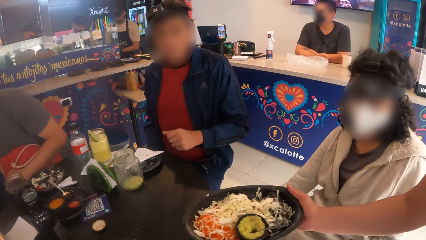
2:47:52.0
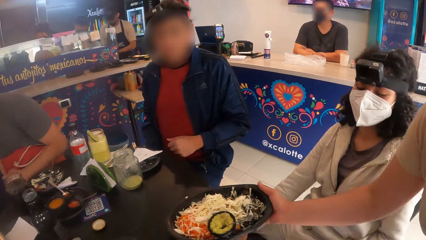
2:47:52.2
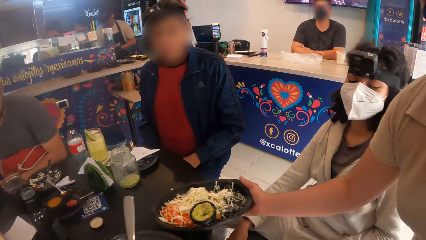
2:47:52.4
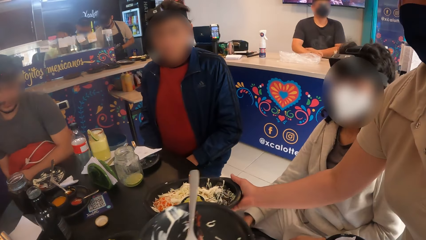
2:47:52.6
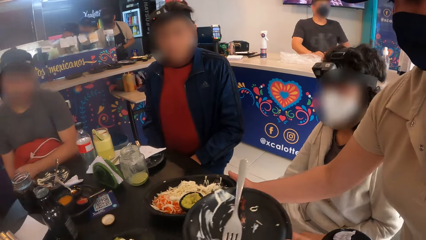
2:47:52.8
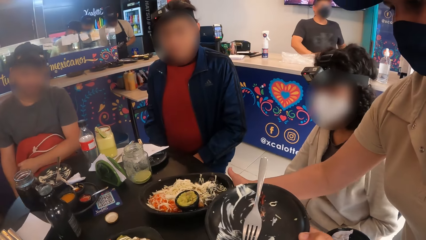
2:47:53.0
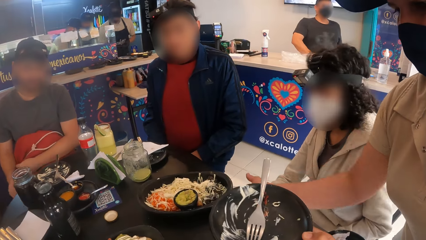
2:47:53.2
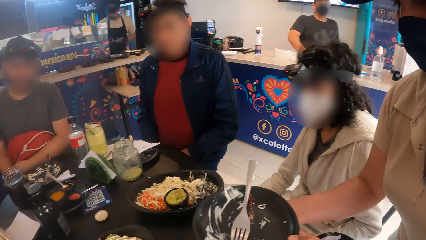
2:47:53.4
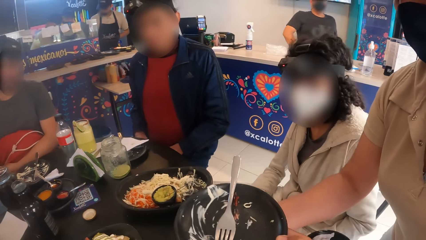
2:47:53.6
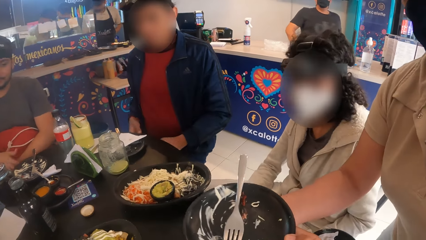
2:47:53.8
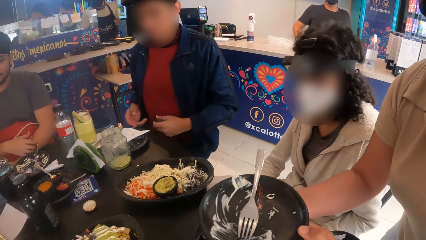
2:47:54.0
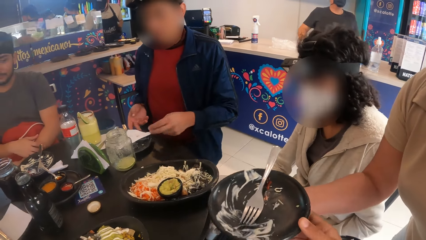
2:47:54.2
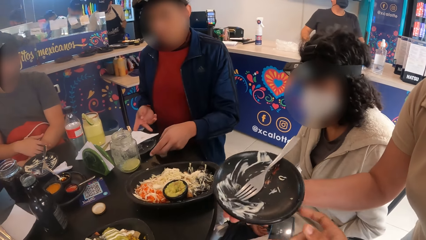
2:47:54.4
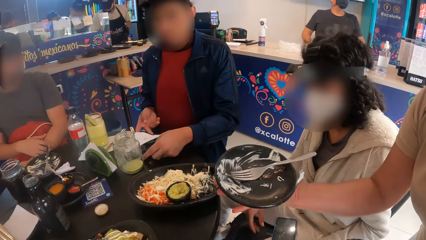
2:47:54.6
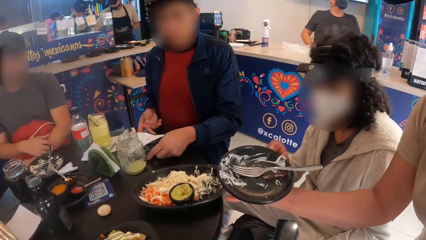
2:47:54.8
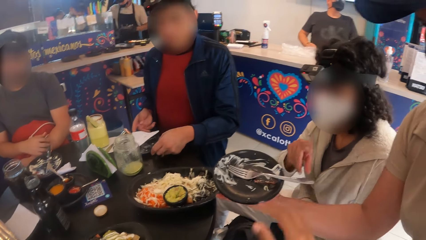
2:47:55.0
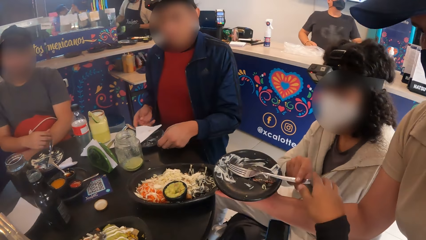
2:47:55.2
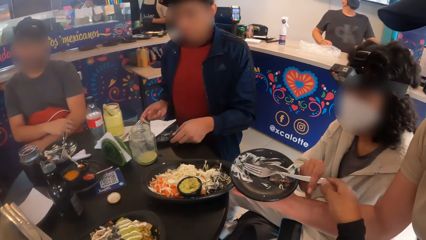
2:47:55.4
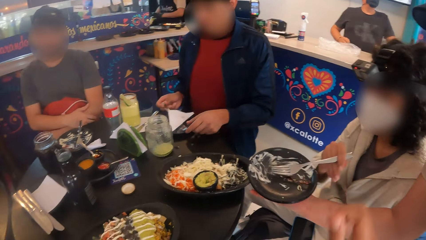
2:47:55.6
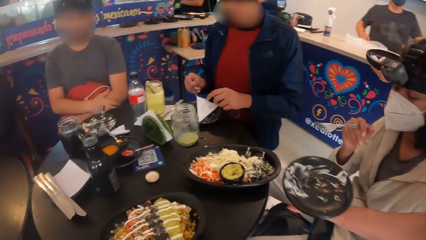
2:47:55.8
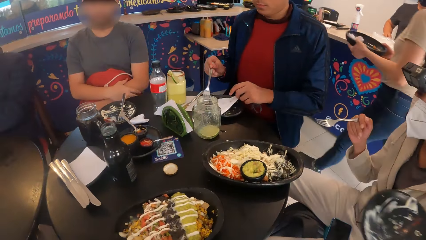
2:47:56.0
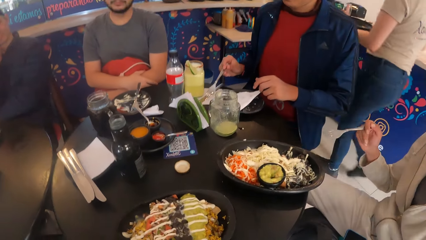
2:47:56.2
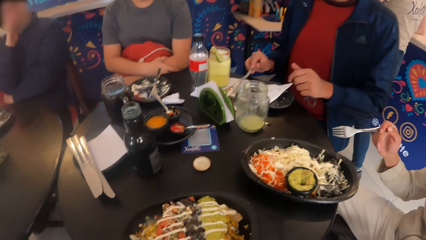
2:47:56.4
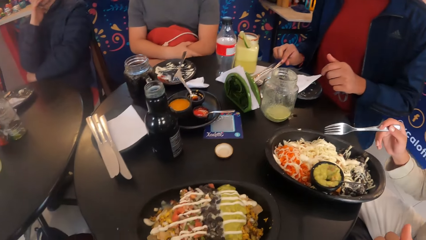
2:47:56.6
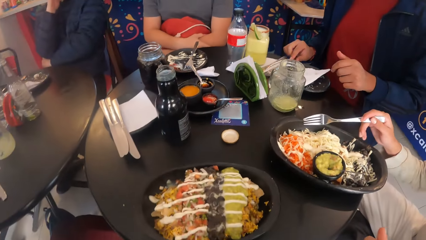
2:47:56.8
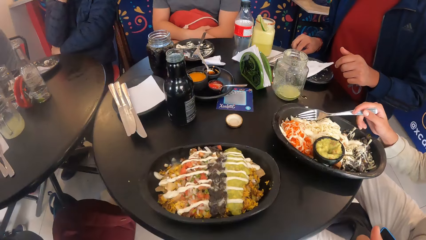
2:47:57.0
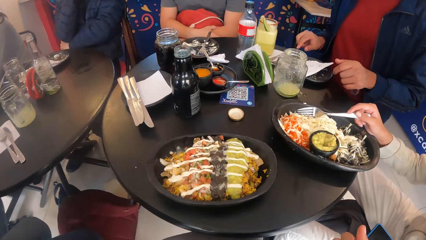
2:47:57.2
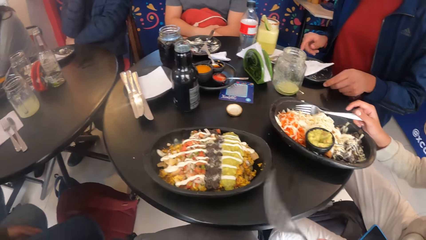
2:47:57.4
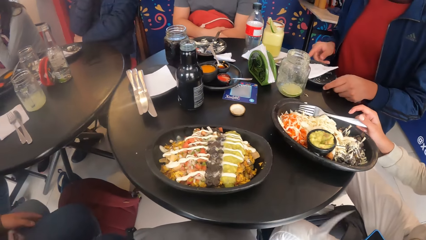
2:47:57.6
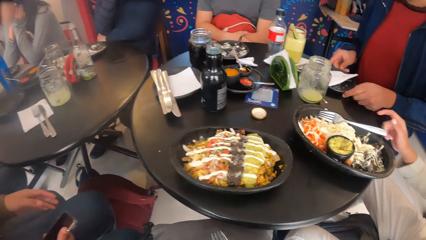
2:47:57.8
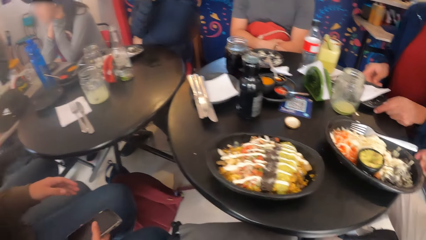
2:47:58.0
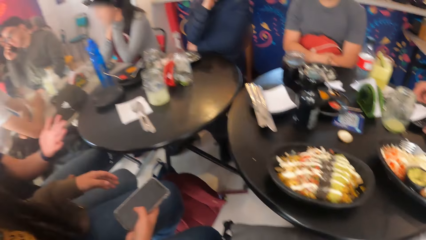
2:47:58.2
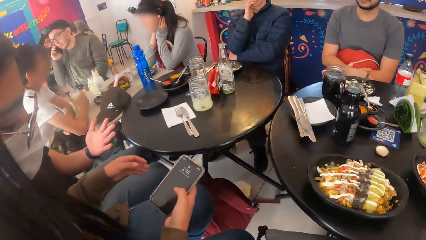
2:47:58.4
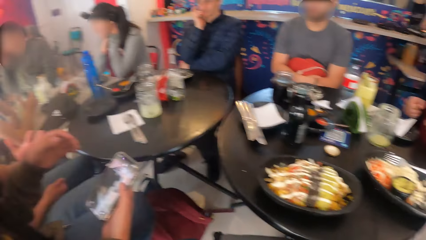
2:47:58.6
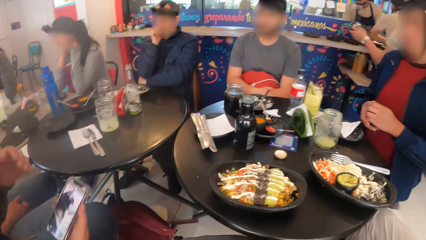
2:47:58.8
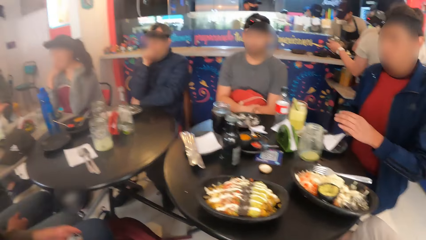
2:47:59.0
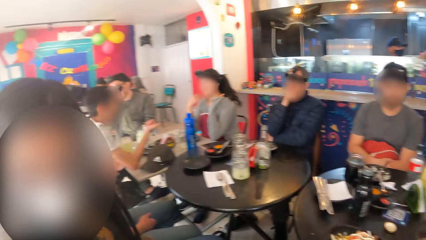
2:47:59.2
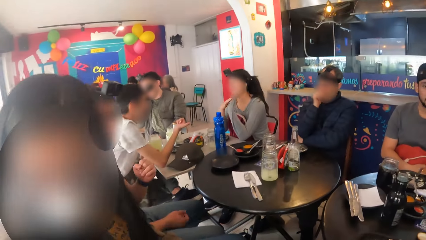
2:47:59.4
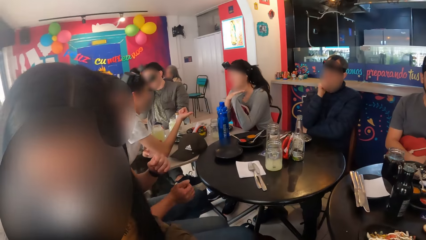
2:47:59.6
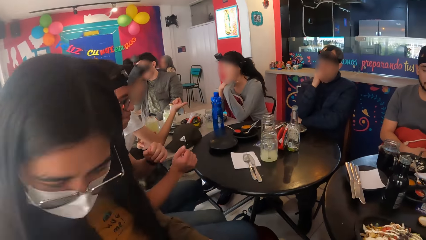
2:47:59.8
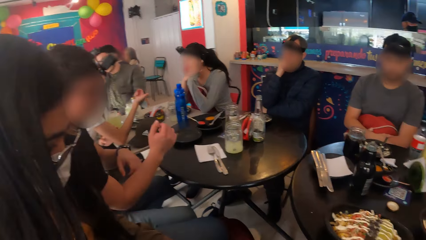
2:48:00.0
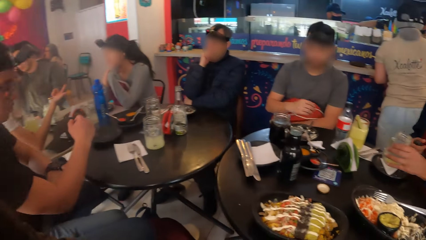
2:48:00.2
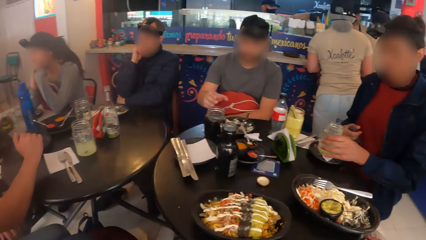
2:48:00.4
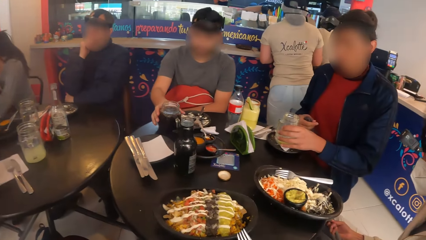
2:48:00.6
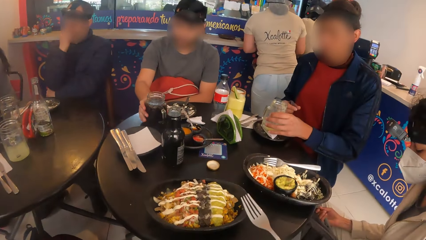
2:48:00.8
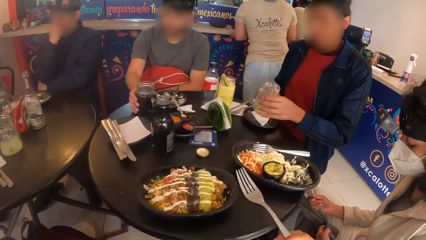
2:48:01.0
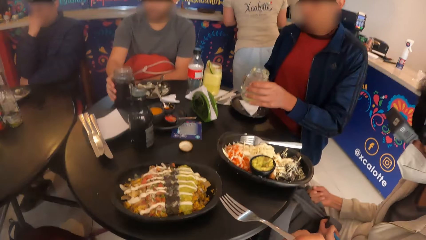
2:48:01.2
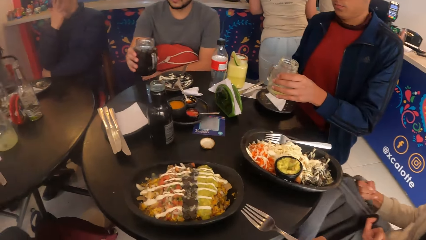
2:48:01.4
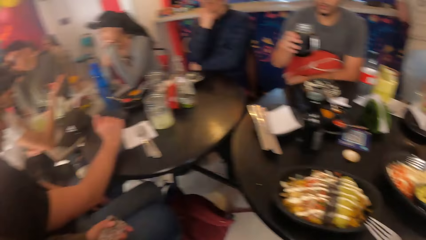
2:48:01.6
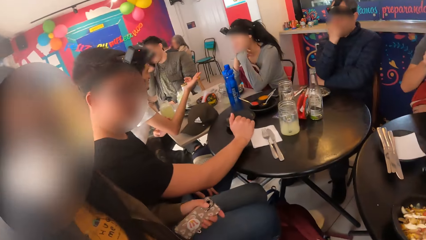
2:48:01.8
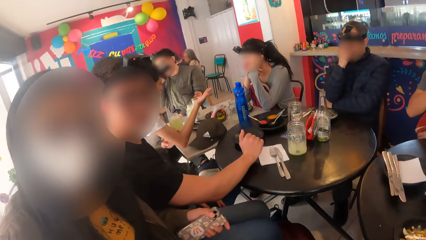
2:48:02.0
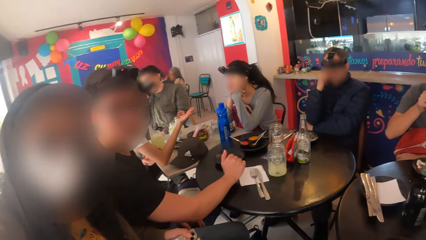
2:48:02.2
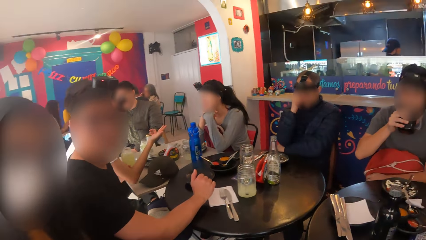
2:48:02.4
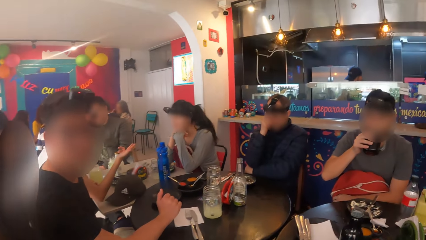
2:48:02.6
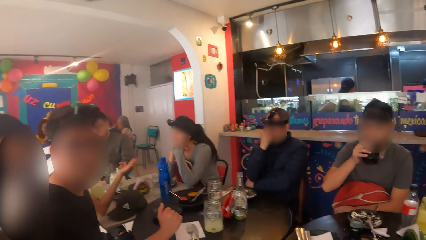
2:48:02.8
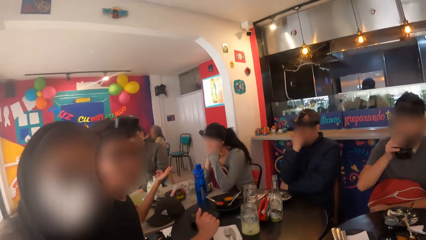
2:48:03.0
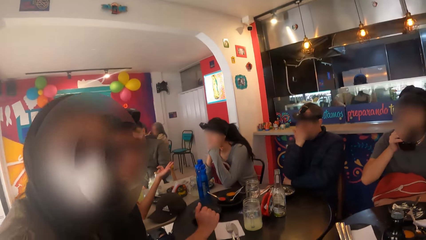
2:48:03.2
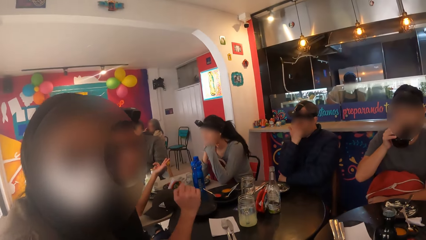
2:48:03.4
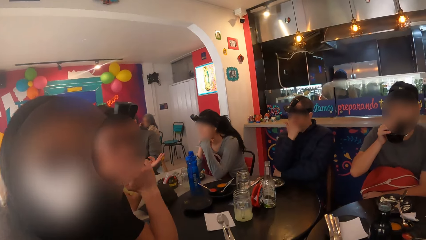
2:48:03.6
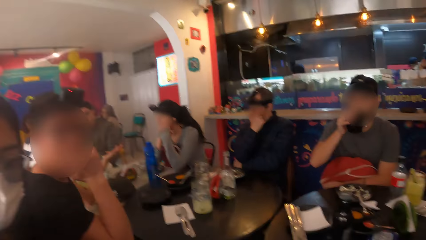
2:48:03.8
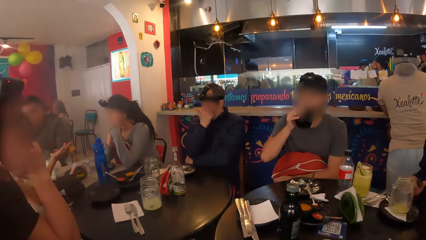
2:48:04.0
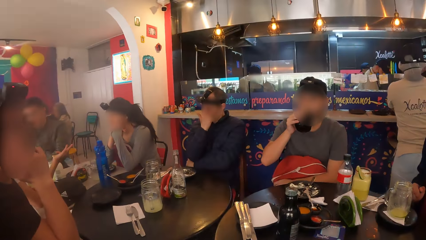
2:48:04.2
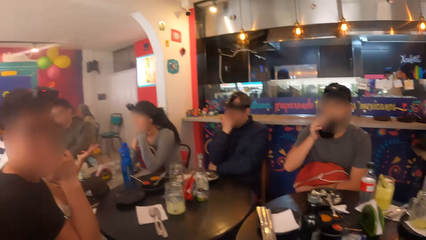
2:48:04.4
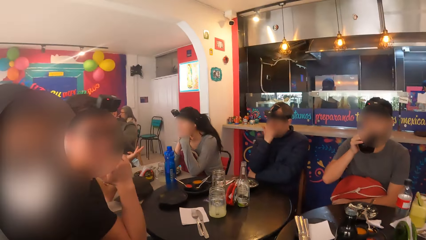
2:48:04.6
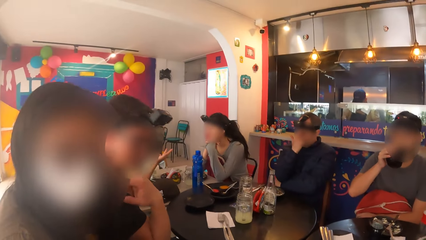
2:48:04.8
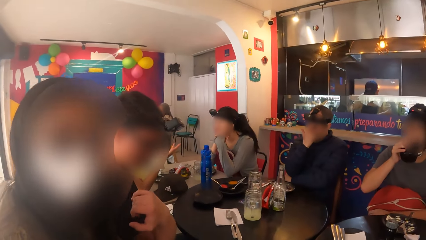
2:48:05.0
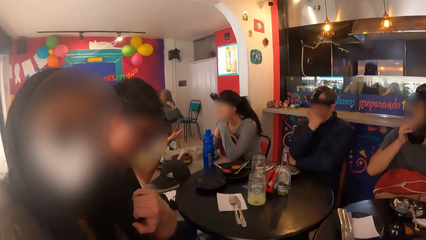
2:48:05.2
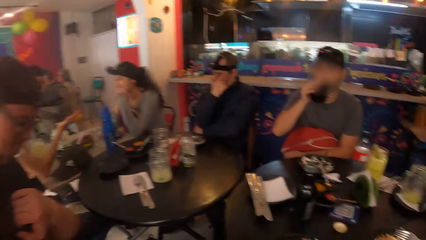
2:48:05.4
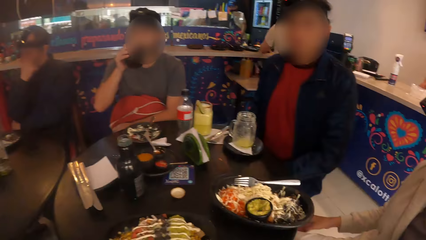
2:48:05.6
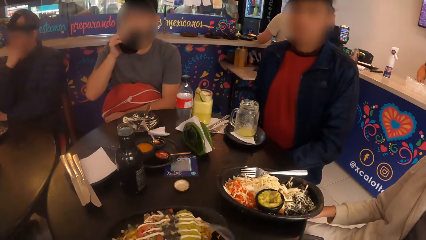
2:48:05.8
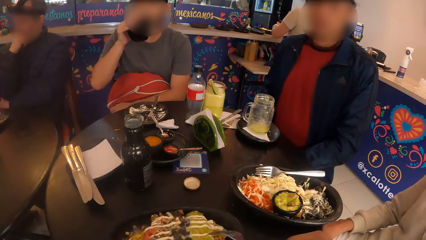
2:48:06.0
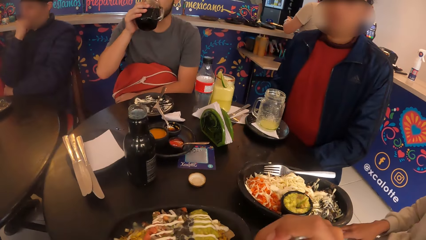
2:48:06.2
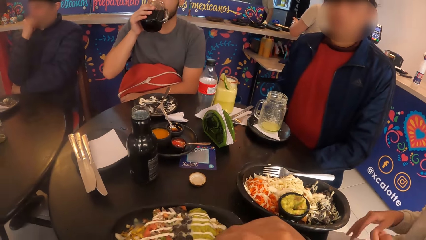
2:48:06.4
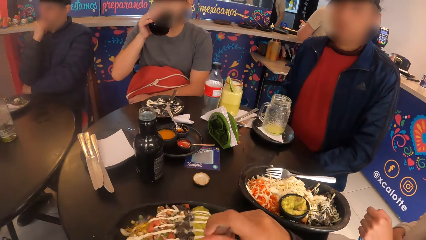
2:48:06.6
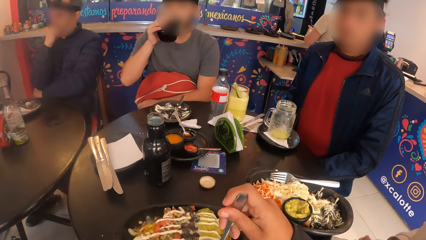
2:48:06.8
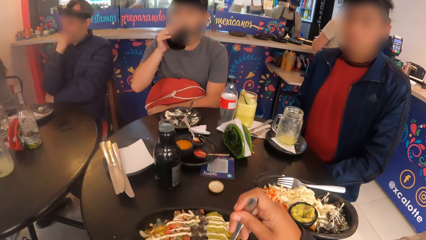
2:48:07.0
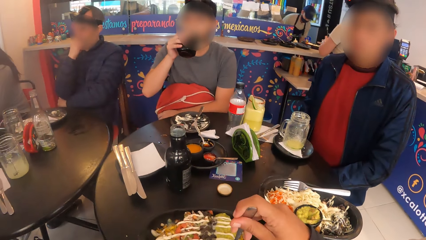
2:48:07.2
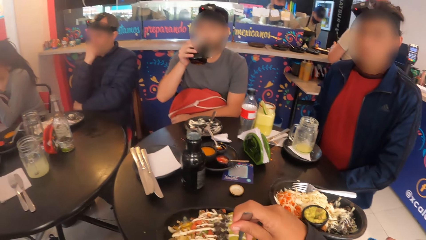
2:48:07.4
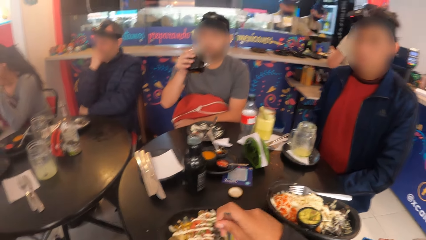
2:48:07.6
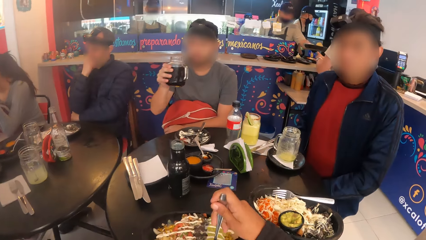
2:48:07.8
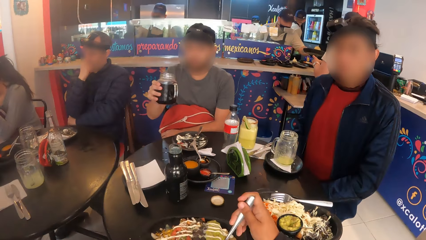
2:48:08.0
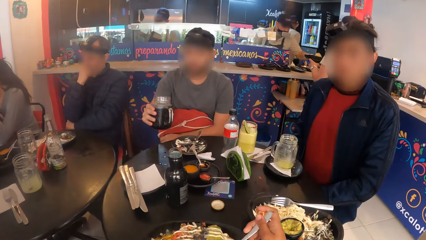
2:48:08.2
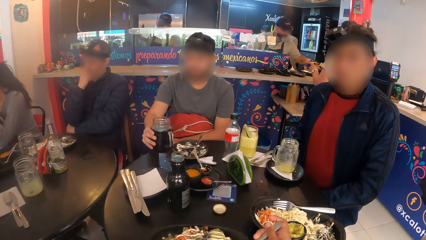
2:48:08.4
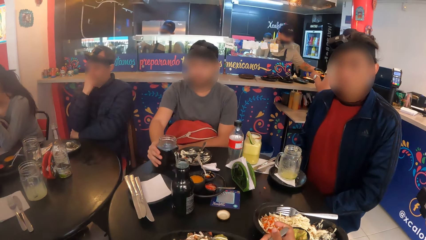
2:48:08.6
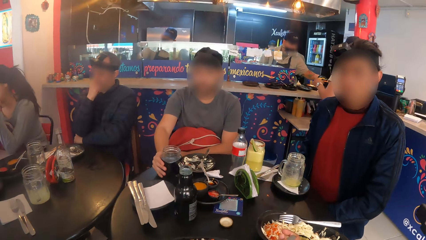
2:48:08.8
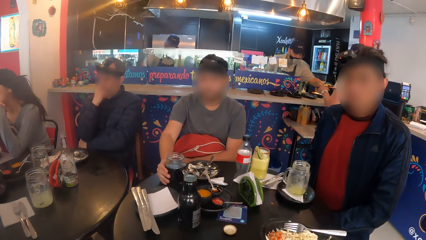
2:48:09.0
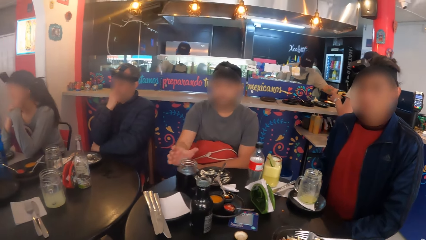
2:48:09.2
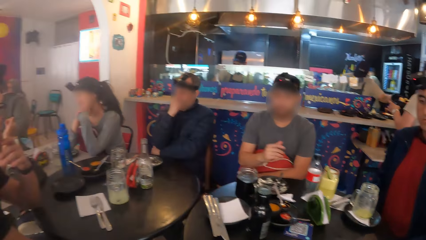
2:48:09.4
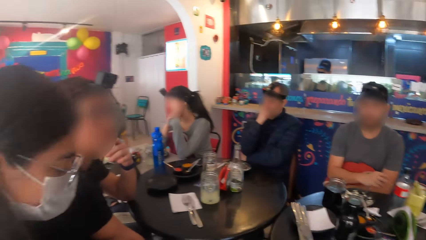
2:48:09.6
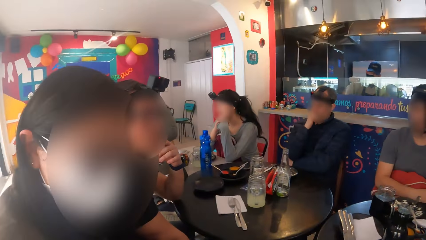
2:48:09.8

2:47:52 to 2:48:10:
The waitress places a plate of salad in her right hand on the table in front of a woman. The waitress takes the empty plate from the camera wearer with her right hand. A man adjusts an empty plate in front of him on the table with both hands. The woman picks up a fork from the empty plate in the waitress's right hand with her right hand. The man picks up a fork from the empty plate in front of him on the table with his right hand and places the fork in his right hand on the serviette on the table. The woman places the fork in her right hand in the plate of salad in front of her on the table. The man pushes the empty plate of food in front of him on the table with both hands. Another woman operates a phone with her right hand. A third woman converses with another man. The first man carries a jar of juice from the empty plate in front of him on the table with his left hand. A third man carries a jar of water from the table with his right hand. The camera wearer converses with the second woman and a fifth man. A fourth man drinks from the jar of water in his right hand. The camera wearer stirs the salad in the plate of salad on the table with the fork in her right hand. She scoops food with the fork. The third man places the jar of water in his right hand on the table.
